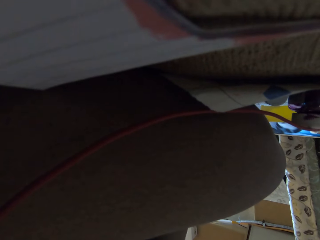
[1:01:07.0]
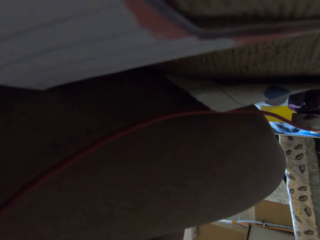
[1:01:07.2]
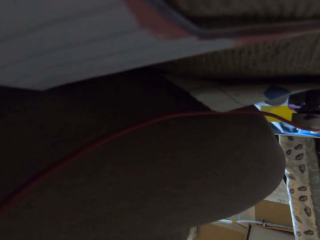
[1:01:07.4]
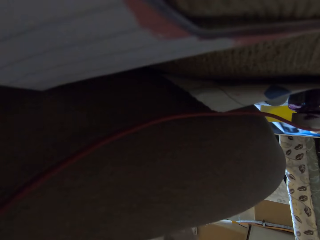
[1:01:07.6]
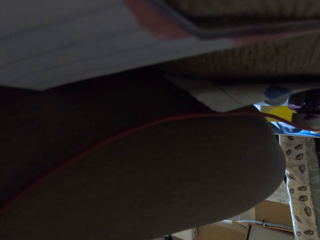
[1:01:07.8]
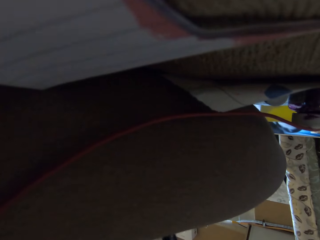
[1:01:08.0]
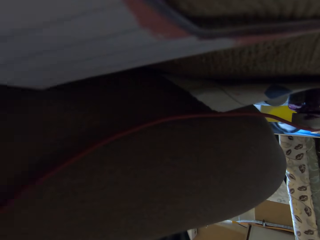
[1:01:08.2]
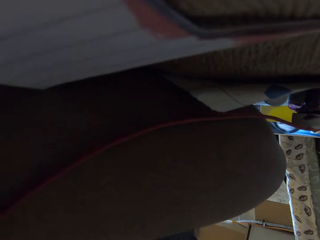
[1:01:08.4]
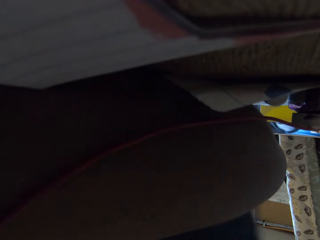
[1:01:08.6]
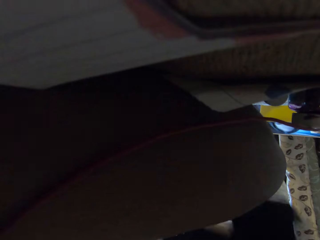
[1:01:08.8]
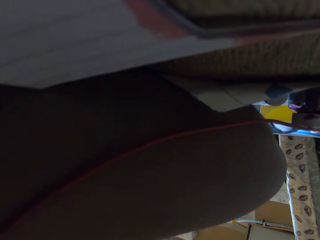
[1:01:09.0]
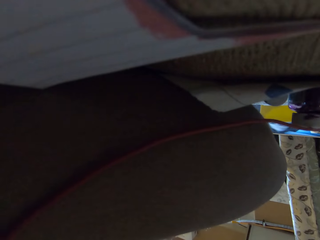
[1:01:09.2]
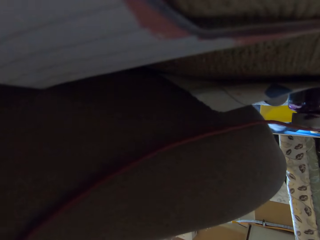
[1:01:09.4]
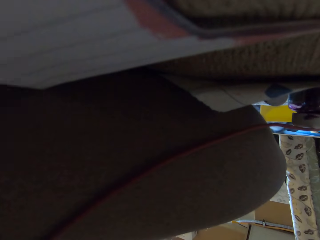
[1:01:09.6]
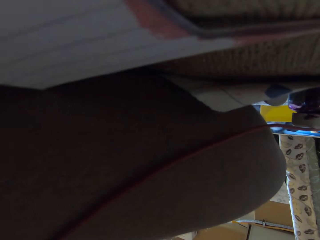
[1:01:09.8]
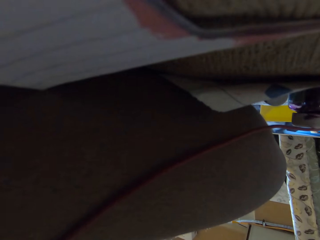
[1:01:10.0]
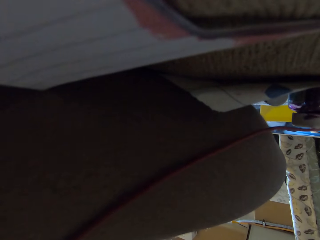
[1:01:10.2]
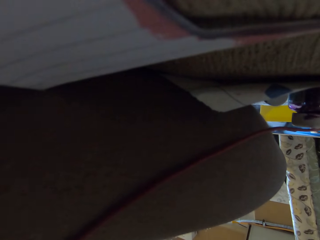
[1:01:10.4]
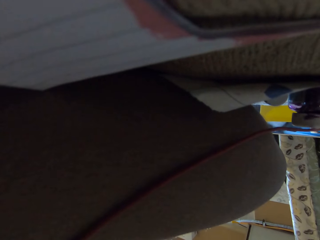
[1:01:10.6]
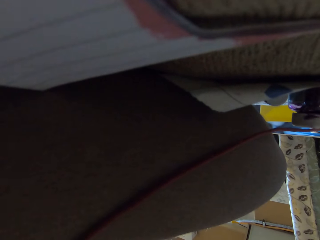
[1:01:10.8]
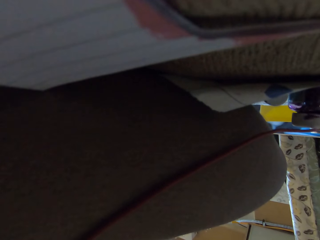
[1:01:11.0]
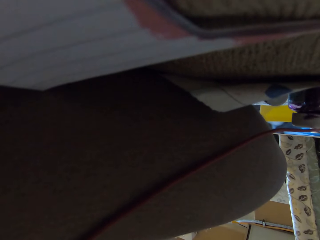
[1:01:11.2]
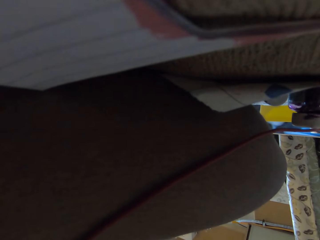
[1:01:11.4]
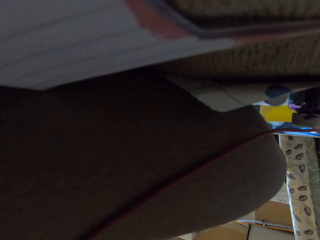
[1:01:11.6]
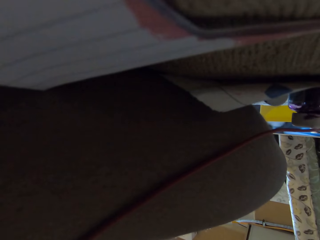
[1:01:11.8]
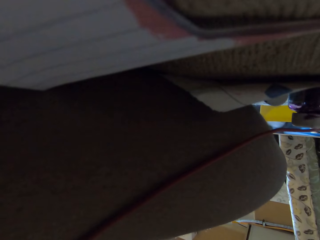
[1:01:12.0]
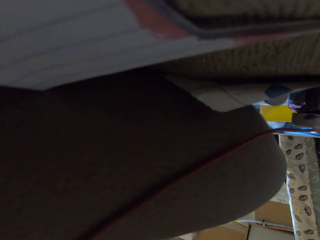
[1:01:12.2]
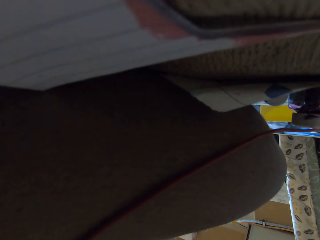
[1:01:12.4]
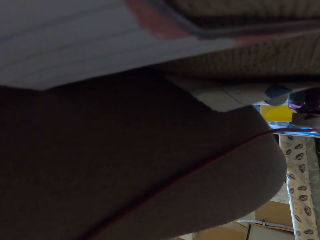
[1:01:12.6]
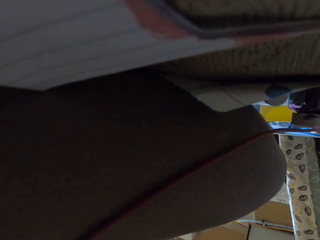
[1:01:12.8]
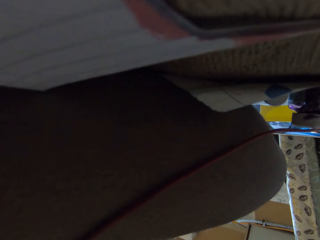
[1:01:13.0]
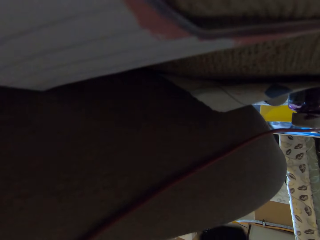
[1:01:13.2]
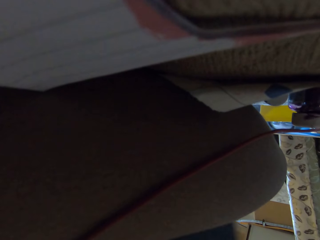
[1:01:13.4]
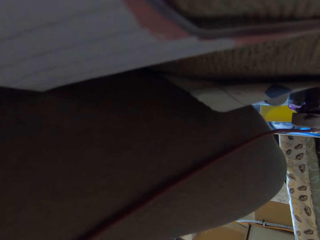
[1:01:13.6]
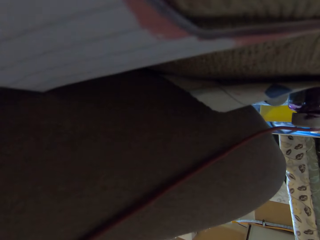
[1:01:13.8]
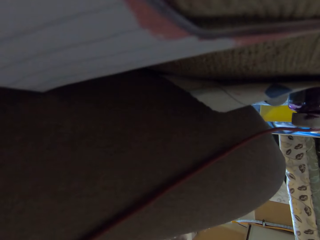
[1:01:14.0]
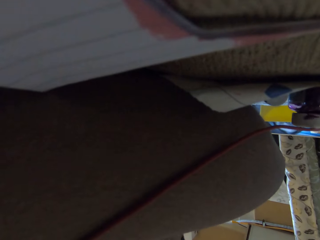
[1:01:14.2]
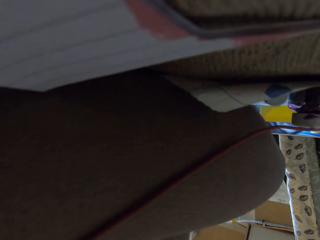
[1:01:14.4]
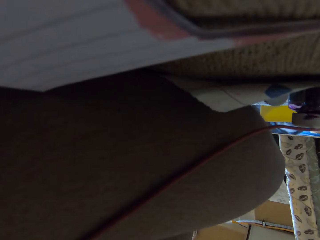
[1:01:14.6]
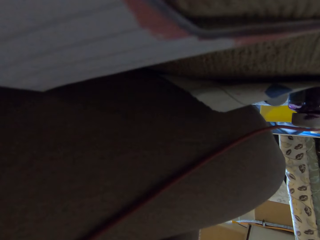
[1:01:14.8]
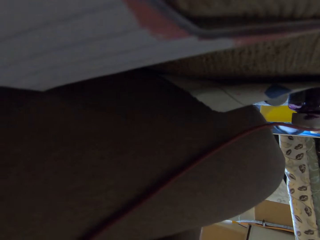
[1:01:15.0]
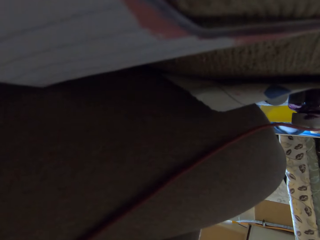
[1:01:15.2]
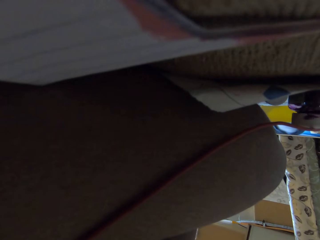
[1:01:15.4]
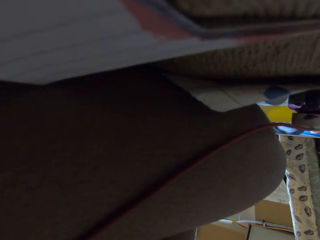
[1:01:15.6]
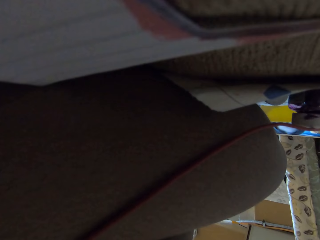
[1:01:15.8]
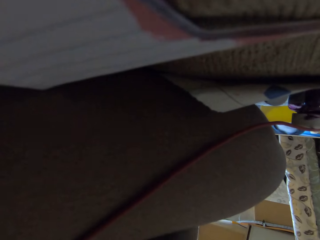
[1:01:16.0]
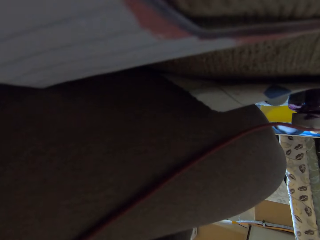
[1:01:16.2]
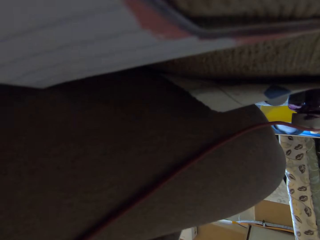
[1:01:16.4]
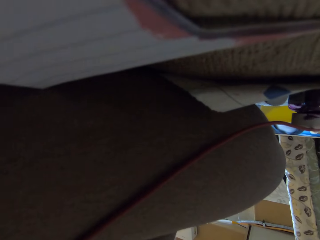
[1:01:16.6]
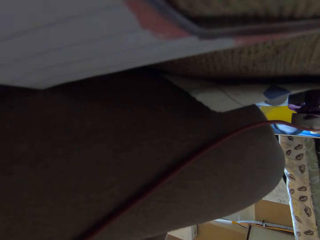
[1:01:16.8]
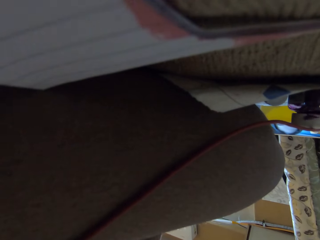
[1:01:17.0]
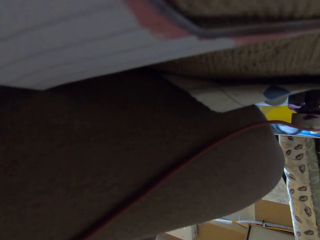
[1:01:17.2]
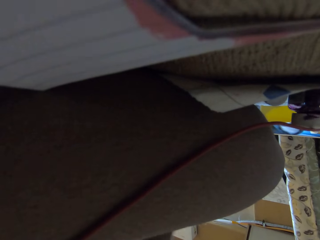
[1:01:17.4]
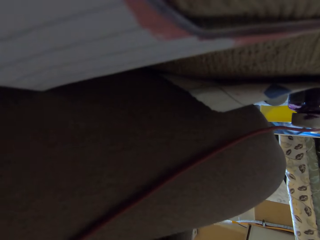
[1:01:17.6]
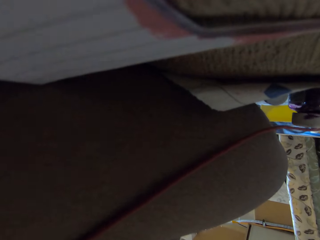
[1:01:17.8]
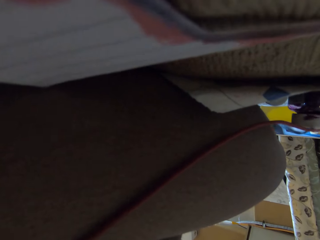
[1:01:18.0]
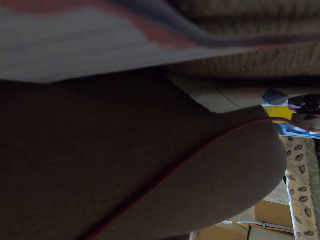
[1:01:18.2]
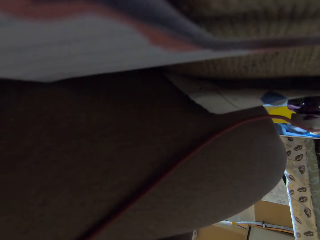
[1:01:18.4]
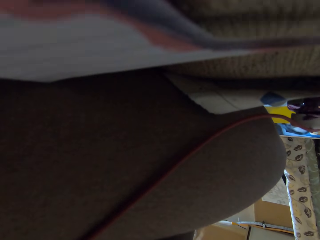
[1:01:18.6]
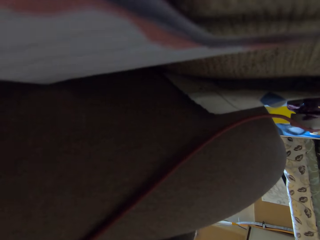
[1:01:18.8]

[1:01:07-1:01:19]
The camera wearer picks up a cloth from the floor. They drop the cloth on the floor.

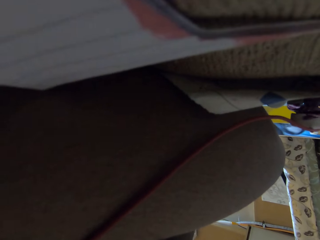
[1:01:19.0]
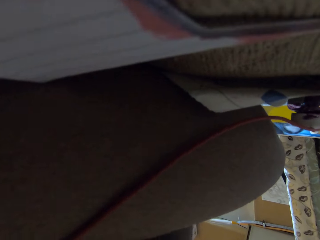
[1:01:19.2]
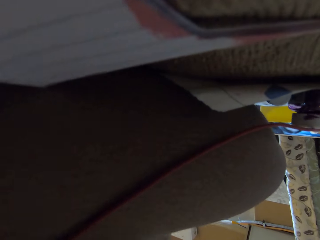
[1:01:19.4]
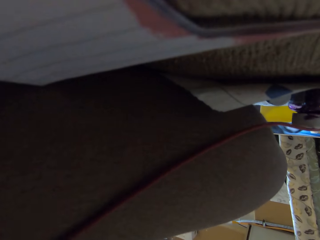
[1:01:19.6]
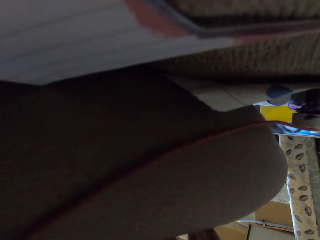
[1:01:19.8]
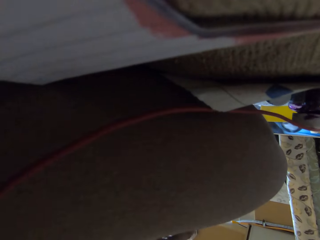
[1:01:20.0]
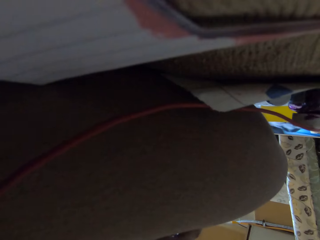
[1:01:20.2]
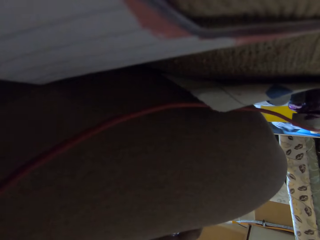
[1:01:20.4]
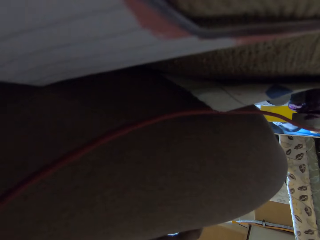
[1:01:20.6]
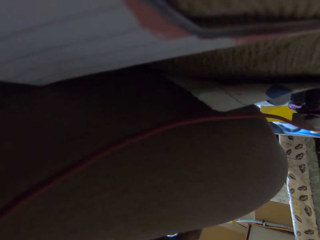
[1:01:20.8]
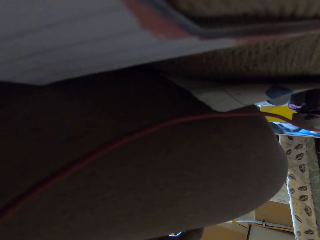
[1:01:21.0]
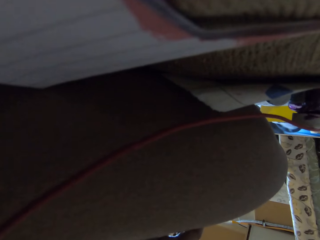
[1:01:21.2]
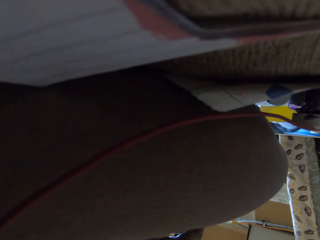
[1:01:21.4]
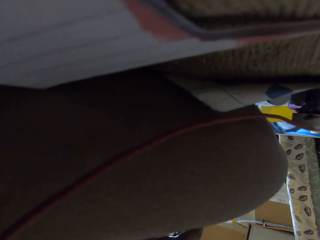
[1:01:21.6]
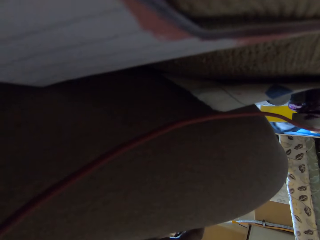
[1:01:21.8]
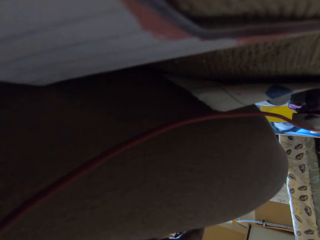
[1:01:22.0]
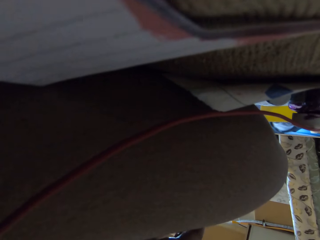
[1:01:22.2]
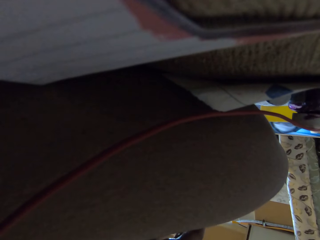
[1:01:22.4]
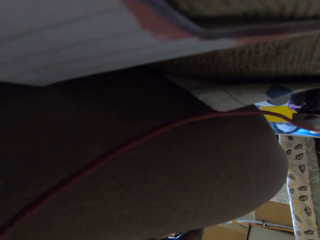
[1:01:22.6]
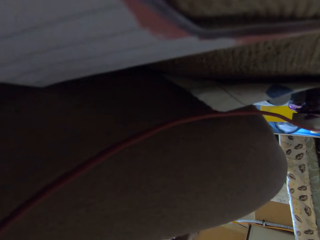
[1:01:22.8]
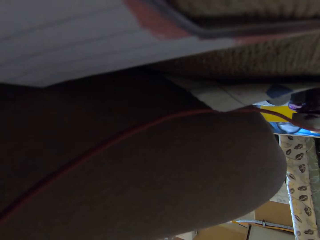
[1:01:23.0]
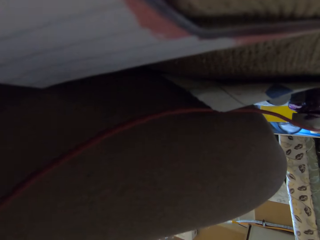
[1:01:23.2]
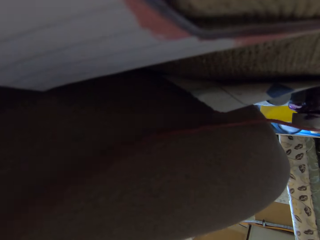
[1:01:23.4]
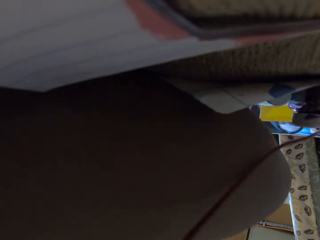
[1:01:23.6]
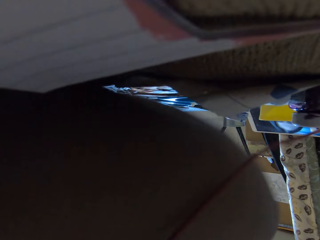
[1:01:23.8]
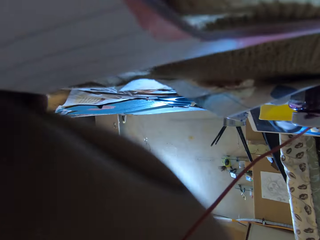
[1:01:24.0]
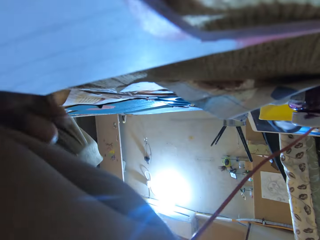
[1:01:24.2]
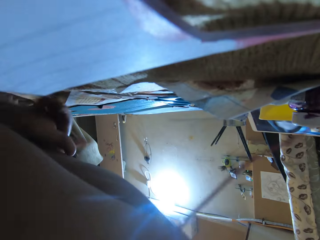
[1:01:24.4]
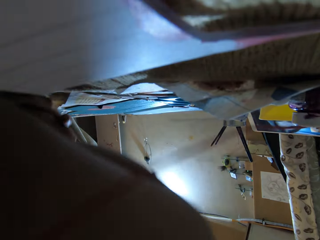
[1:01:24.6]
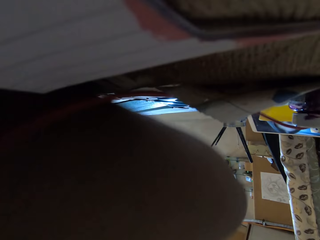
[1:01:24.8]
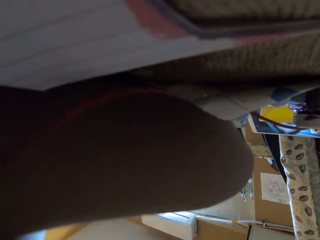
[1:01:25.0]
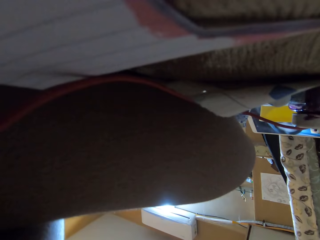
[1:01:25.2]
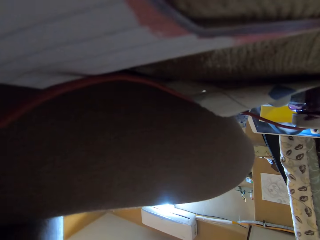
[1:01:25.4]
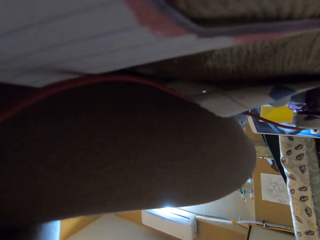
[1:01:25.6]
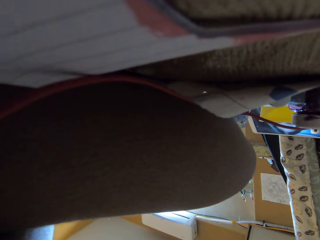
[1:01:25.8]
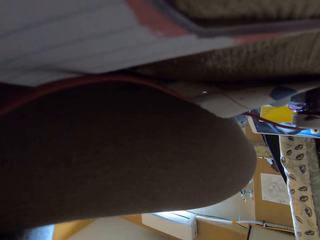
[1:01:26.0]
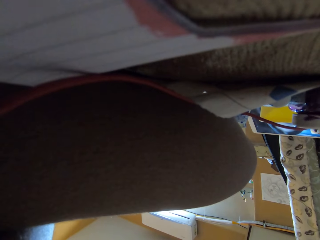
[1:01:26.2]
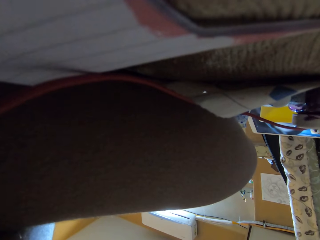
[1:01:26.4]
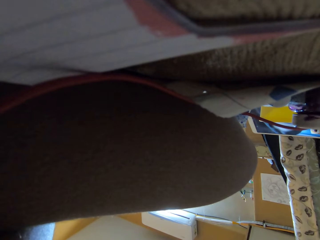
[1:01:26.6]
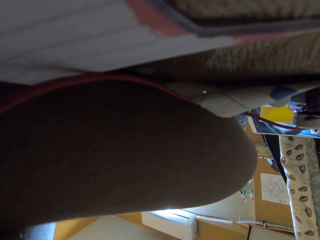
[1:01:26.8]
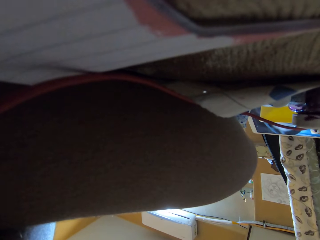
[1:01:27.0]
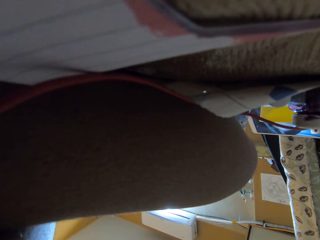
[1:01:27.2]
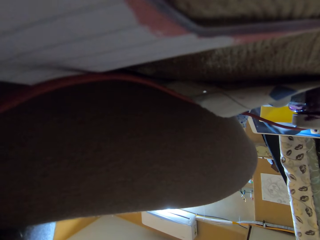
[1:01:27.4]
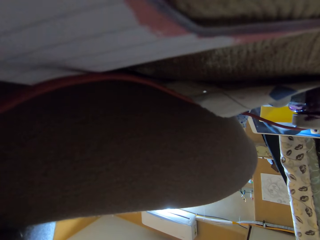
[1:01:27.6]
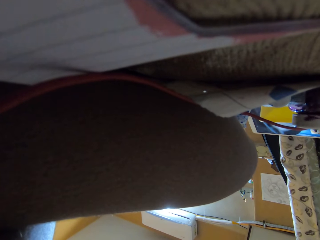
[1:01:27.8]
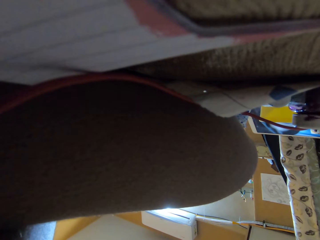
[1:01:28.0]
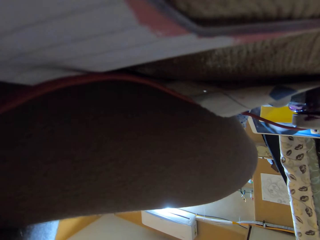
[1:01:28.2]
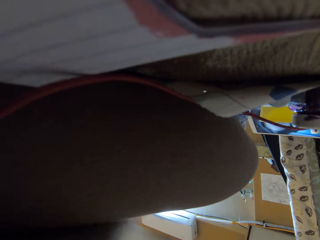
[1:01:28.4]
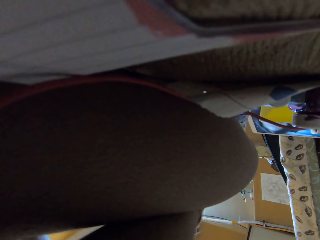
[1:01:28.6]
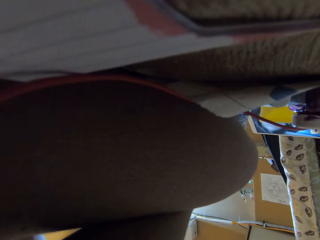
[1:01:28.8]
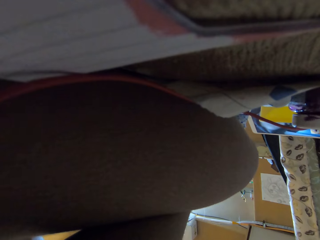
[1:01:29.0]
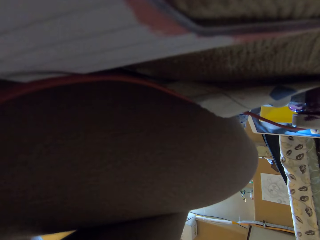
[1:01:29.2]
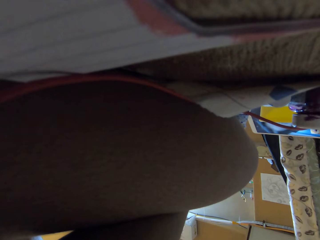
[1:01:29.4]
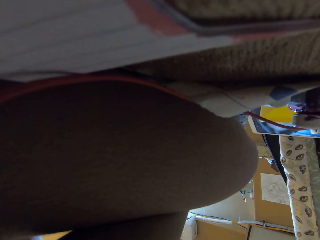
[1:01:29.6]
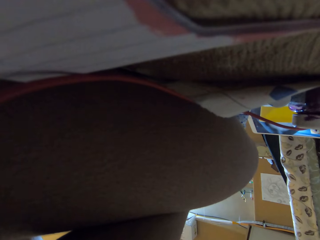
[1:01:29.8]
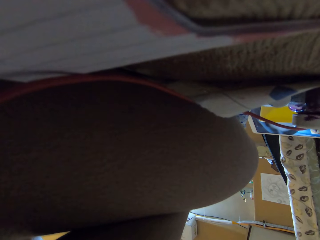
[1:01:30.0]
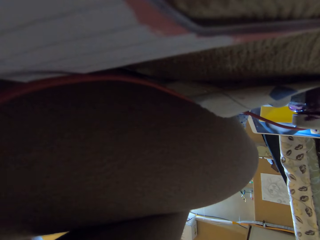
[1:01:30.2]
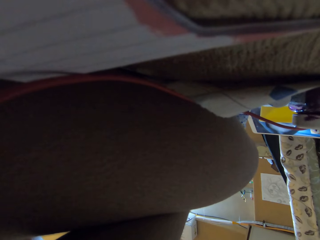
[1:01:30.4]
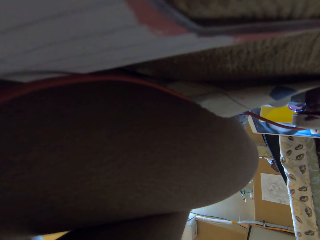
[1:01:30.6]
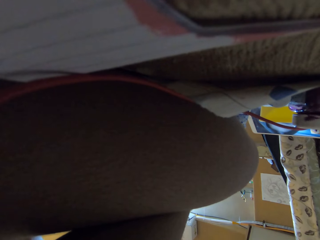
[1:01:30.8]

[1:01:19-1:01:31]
The camera wearer places her hands together.
